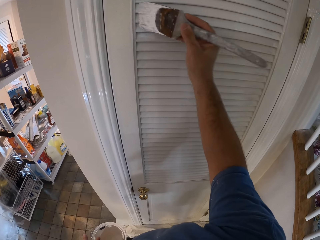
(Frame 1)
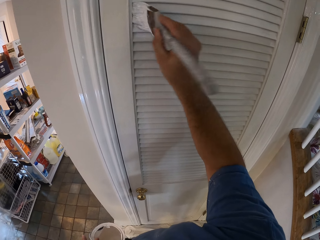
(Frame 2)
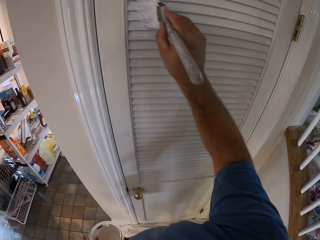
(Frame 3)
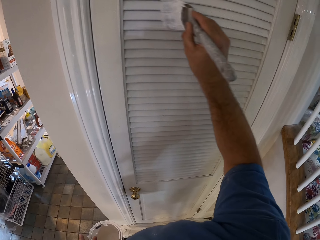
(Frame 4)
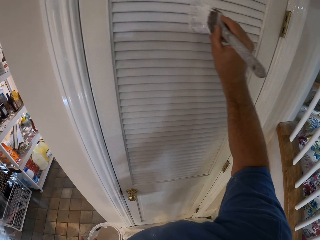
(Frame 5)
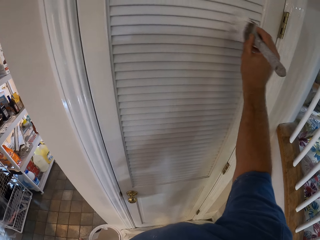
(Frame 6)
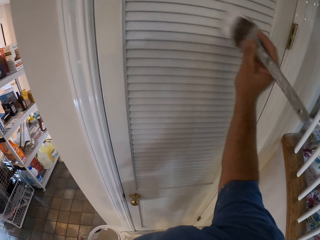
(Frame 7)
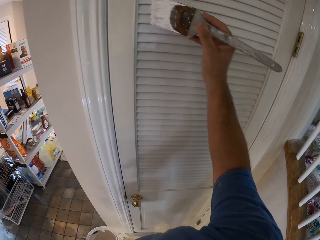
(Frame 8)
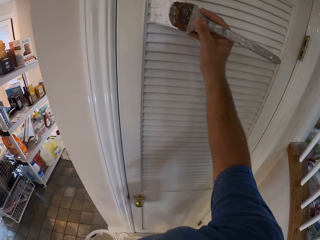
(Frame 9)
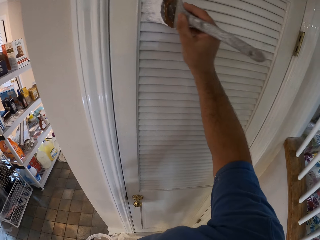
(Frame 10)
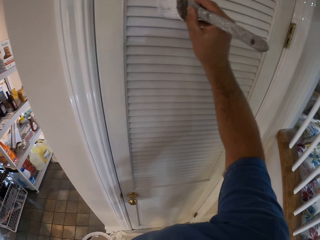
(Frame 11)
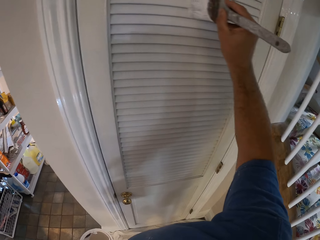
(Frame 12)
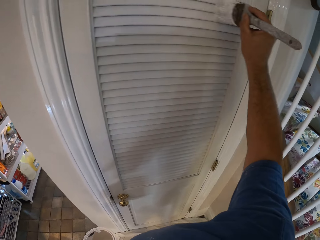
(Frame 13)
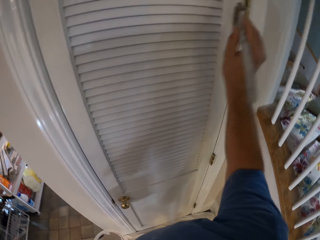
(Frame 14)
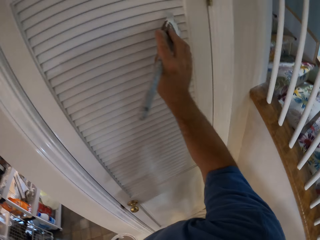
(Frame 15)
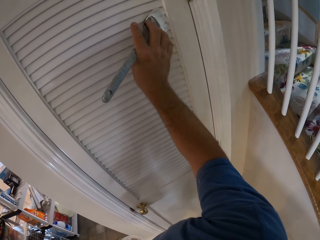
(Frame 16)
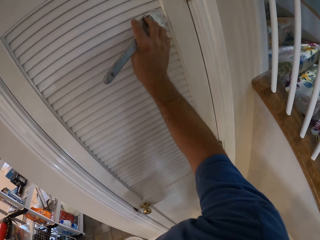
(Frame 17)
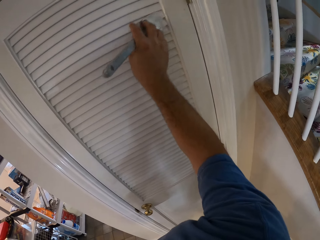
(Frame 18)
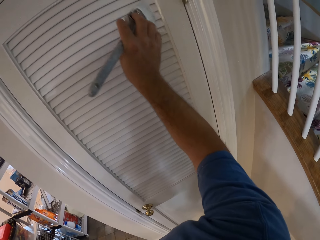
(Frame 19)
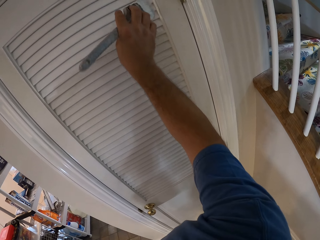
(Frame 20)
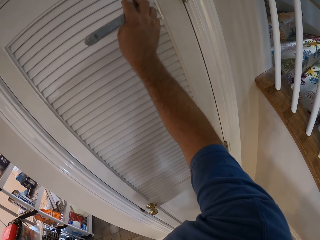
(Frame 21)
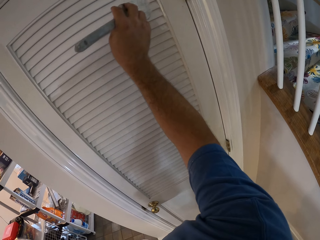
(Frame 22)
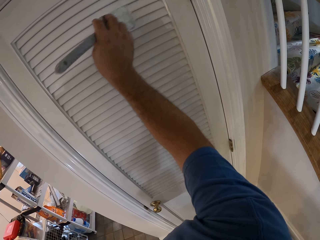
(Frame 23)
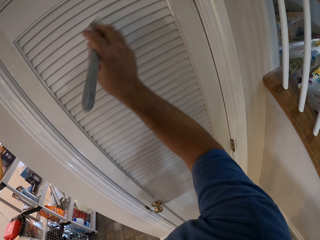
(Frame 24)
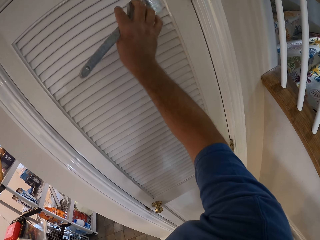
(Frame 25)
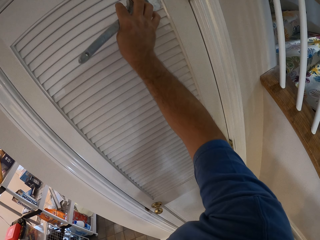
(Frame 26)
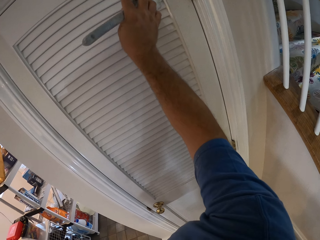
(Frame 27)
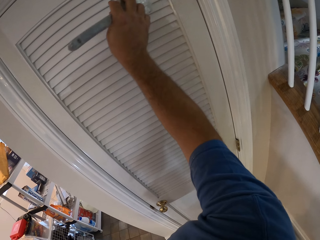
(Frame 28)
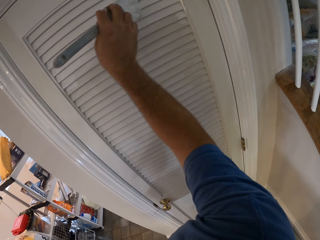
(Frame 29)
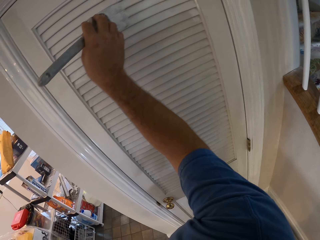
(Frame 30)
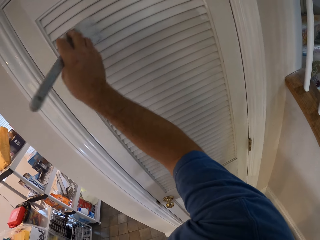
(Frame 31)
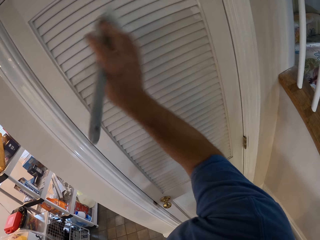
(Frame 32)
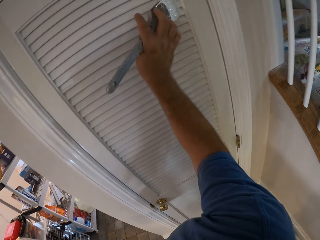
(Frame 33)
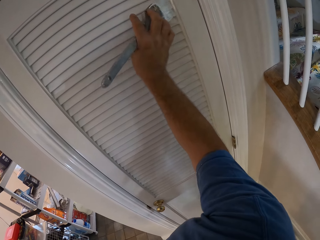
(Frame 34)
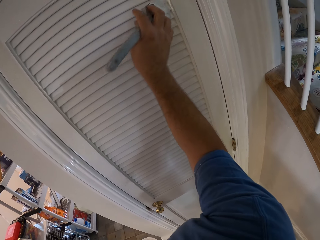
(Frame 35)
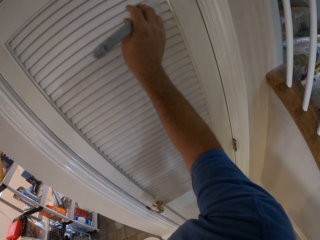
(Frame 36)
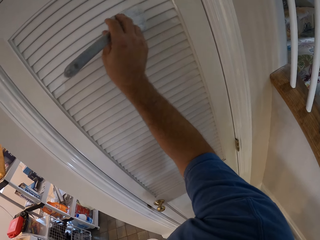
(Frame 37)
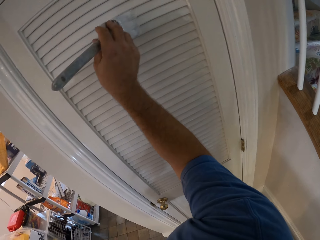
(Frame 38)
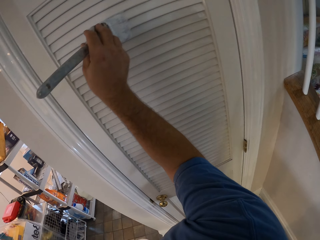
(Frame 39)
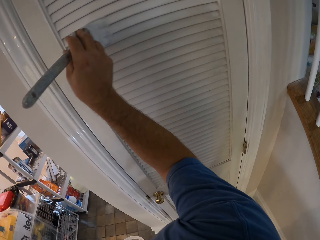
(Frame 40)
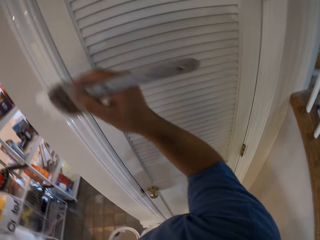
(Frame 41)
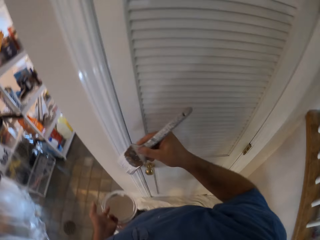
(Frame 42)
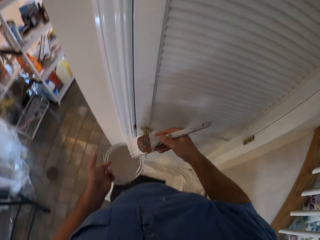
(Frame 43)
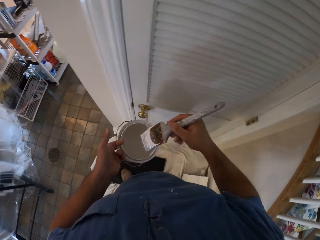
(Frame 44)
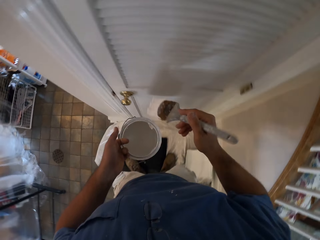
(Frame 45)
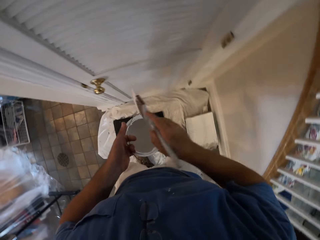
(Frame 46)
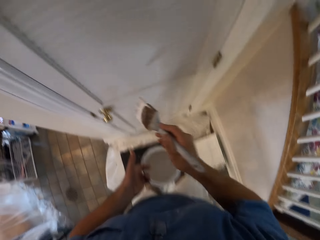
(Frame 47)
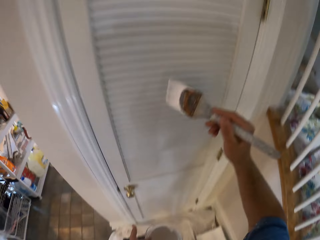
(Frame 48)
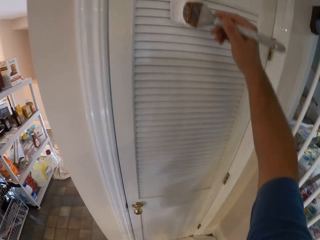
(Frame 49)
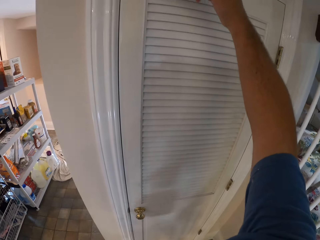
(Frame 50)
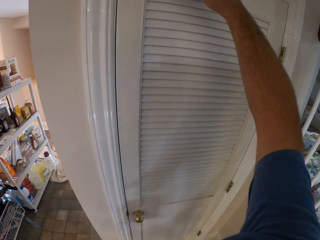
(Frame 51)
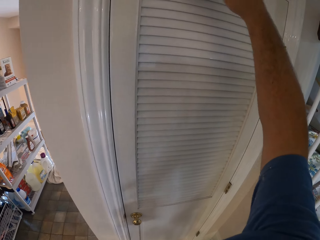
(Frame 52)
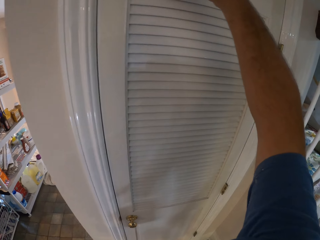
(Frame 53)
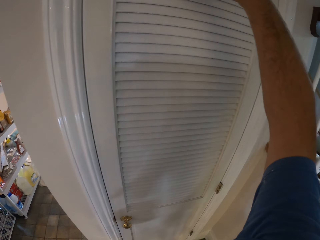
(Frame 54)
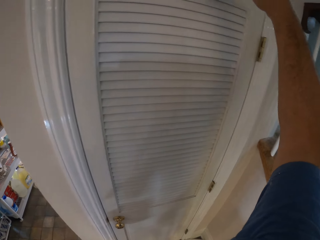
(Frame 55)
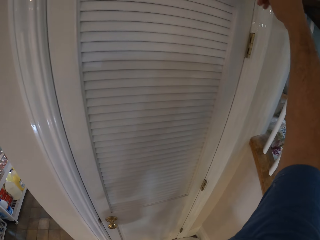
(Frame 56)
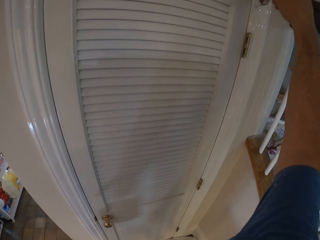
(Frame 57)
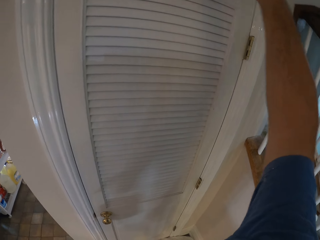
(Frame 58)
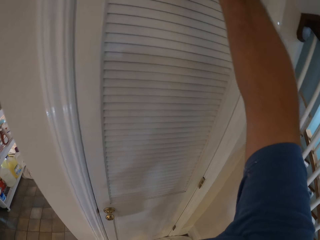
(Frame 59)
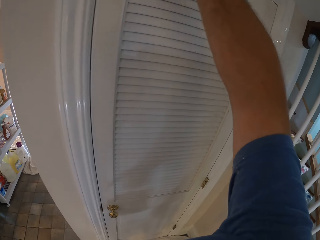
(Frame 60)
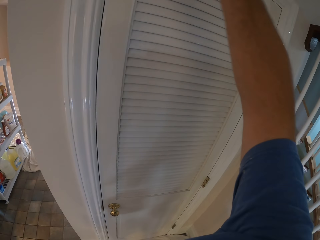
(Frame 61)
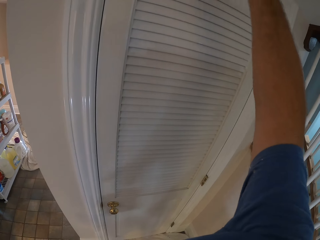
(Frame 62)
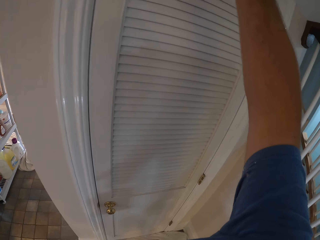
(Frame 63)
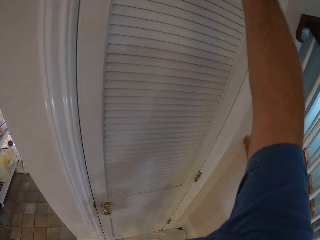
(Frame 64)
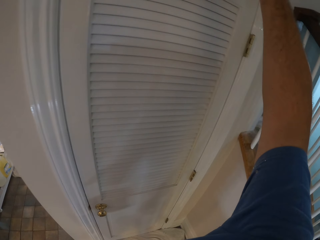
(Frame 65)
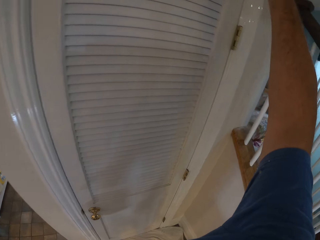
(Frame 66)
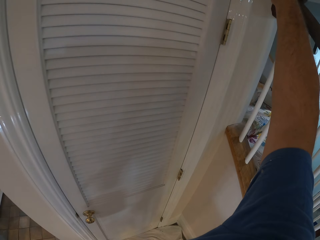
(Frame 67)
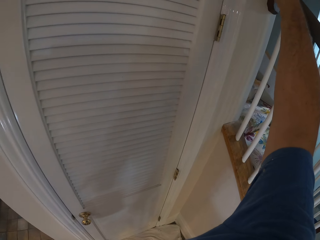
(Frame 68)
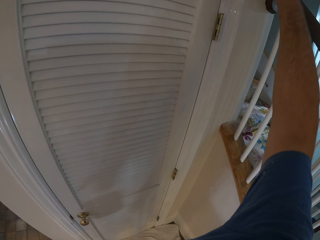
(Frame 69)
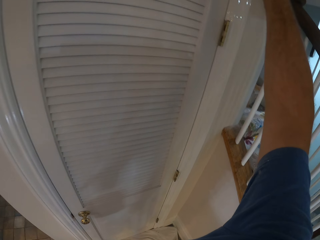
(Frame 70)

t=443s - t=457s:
The camera wearer lifts the paint brush from the door. He touches the paint brush with the paint container. He removes the paint brush from the paint container. He paints the door with the paint brush in his right hand.

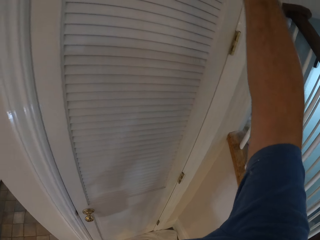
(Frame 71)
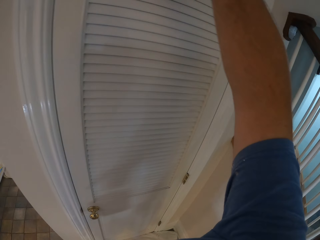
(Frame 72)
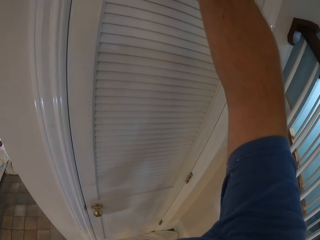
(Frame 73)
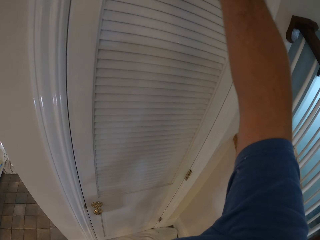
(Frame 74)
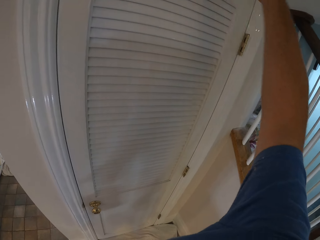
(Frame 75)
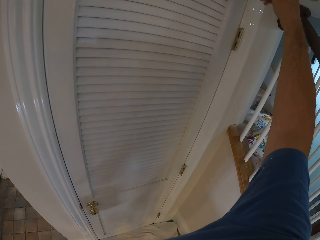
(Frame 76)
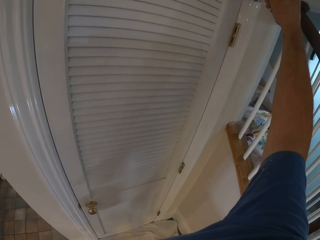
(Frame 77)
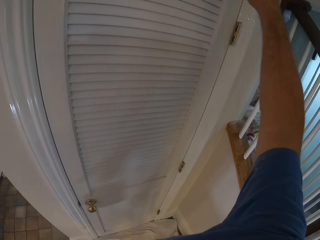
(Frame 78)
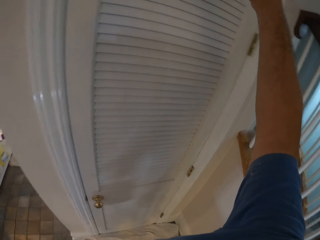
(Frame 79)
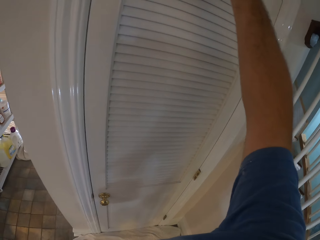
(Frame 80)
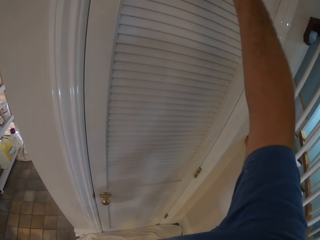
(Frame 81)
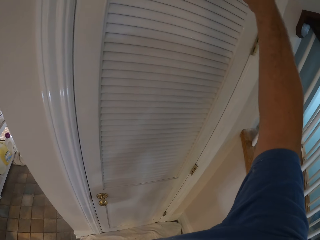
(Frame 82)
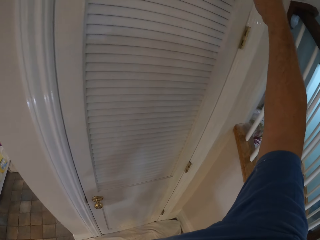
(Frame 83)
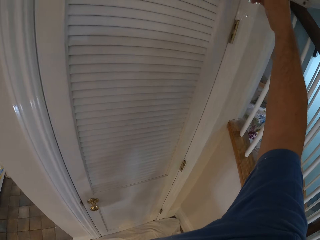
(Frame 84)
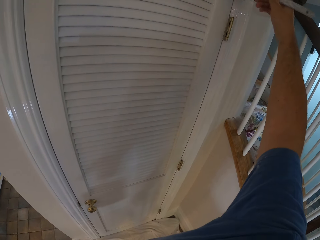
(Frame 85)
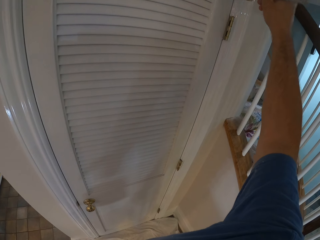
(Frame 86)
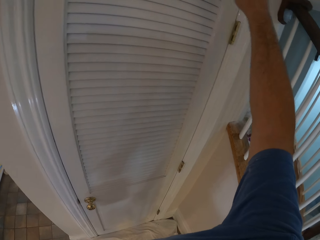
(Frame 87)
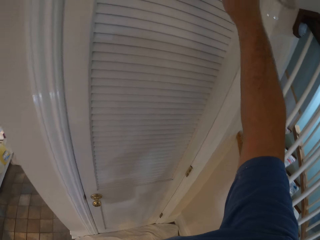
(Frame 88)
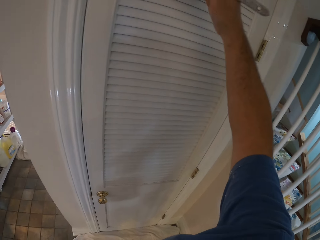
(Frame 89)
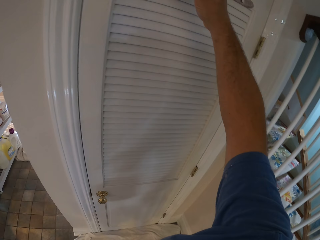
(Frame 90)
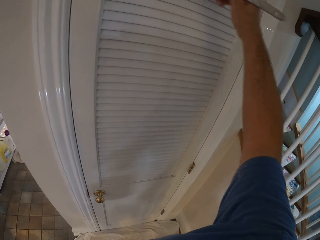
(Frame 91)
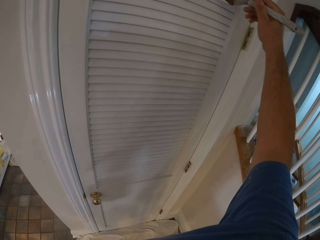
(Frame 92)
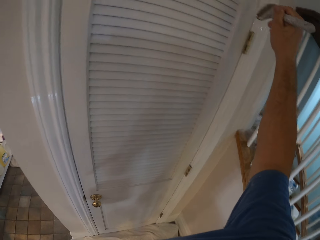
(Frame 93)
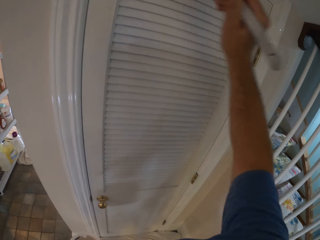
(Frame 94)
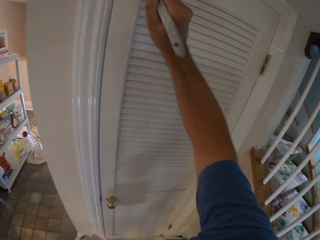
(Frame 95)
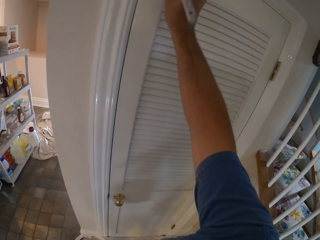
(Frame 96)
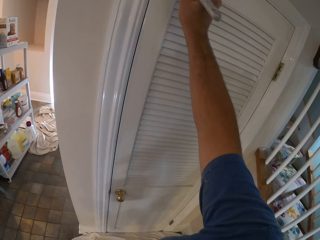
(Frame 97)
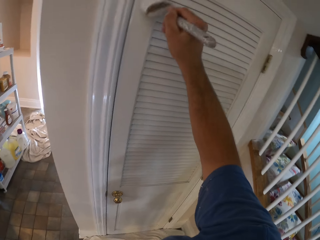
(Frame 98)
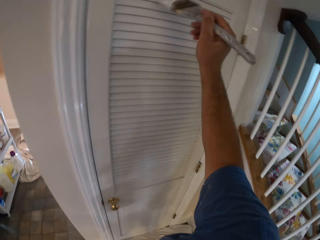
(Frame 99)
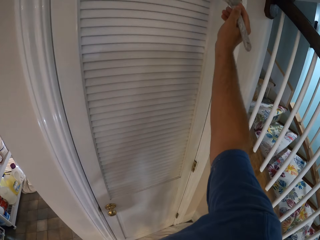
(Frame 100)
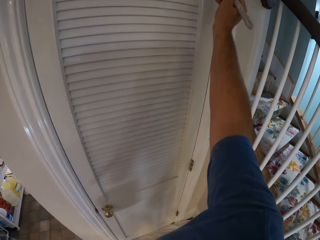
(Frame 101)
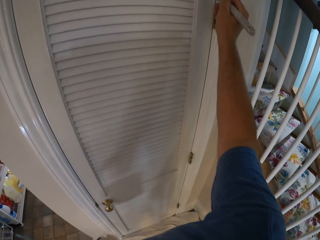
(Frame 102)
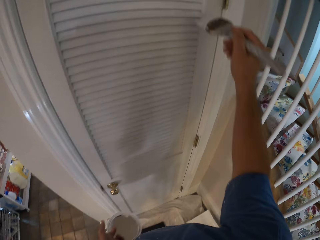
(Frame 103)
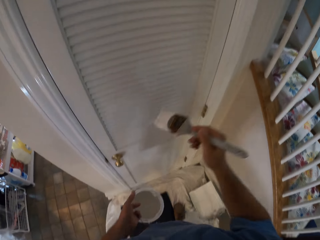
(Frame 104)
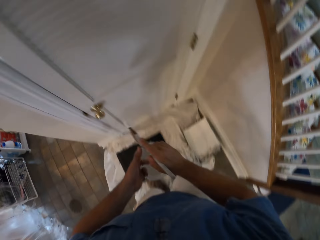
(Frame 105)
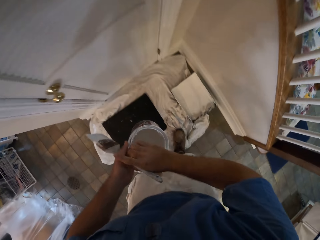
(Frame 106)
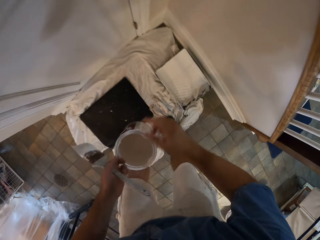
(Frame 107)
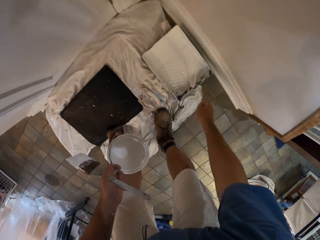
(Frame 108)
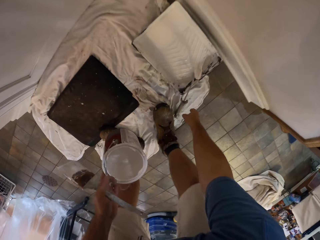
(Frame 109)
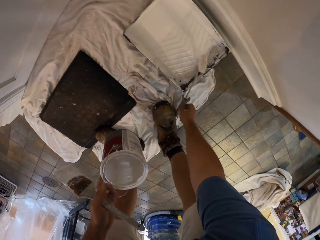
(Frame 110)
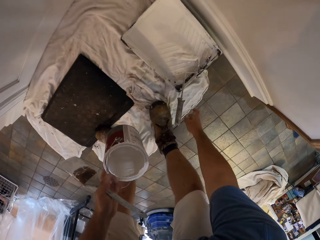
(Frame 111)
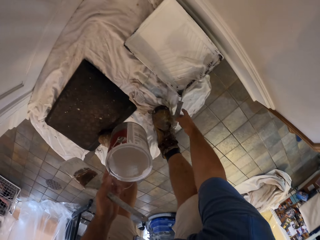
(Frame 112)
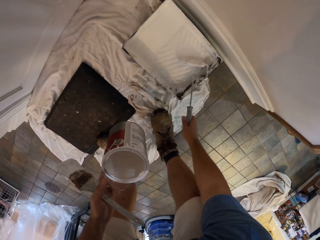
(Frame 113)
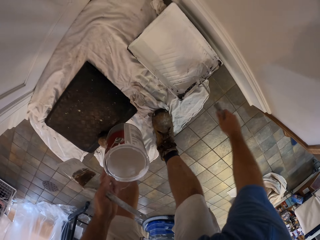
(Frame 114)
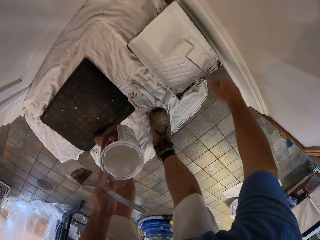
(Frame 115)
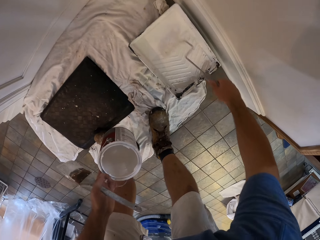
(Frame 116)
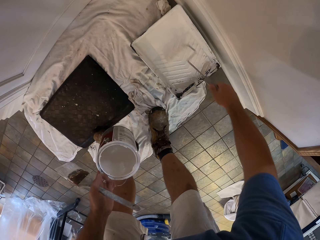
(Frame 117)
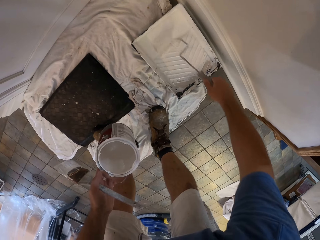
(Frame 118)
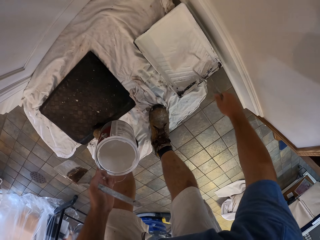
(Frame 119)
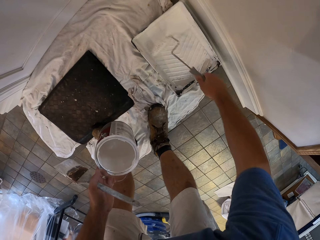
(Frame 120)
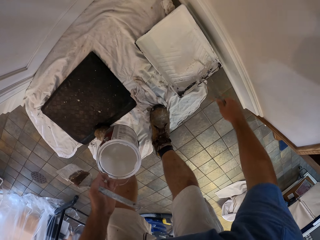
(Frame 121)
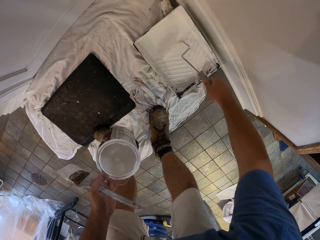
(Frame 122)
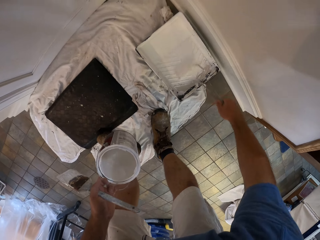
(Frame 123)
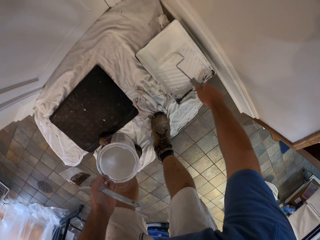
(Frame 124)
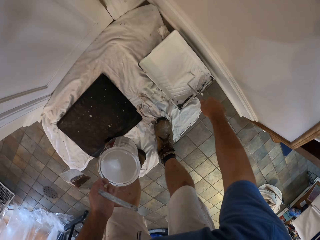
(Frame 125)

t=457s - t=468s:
The camera wearer passes the paint brush to his left hand. He rolls the paint roller in the paint on the white steel dustpan on the floor. He holds the paint brush.
